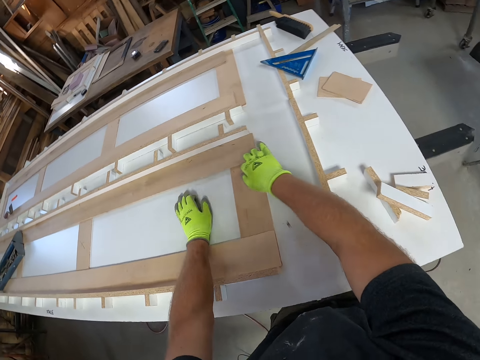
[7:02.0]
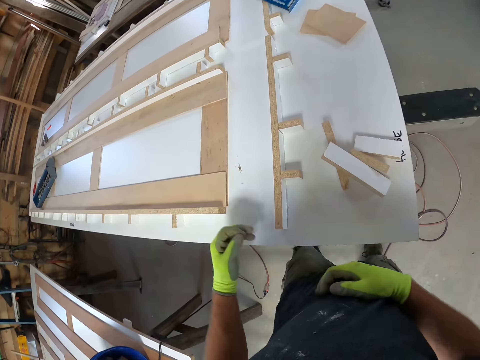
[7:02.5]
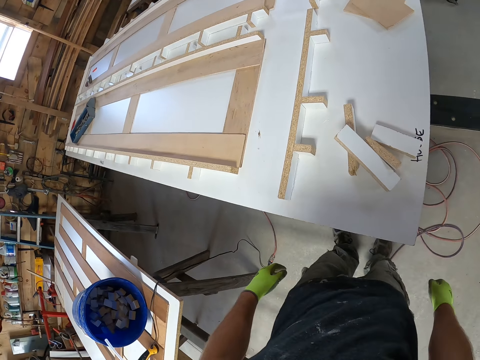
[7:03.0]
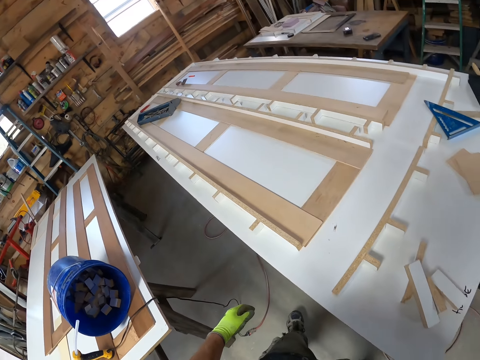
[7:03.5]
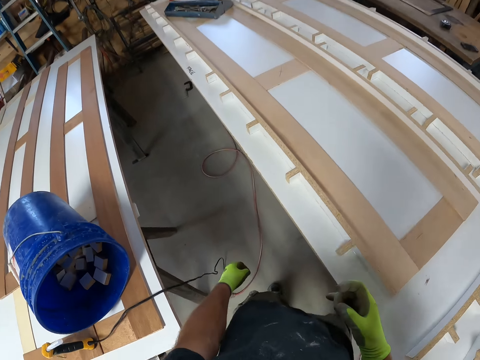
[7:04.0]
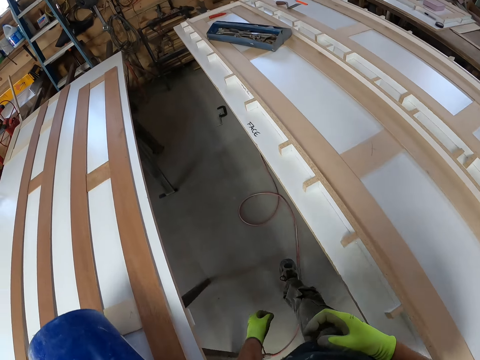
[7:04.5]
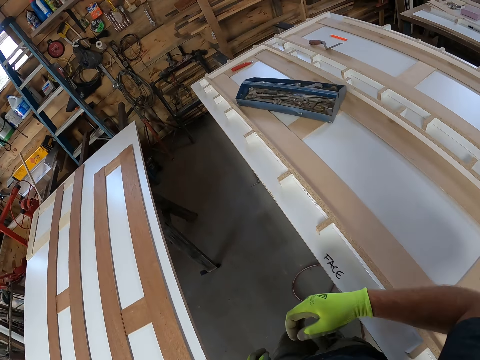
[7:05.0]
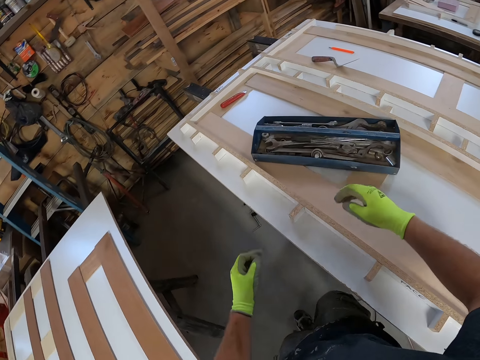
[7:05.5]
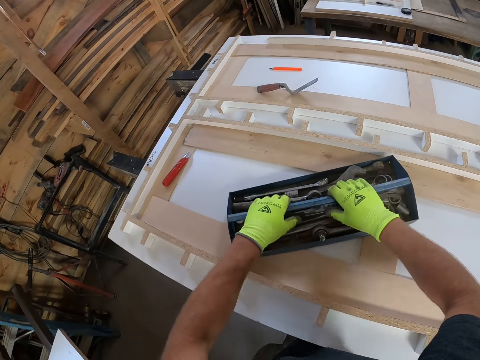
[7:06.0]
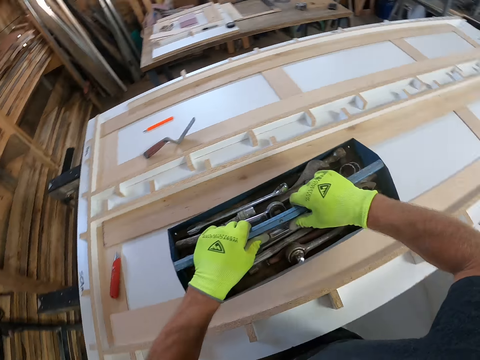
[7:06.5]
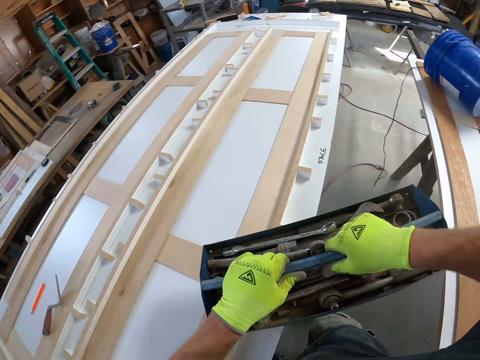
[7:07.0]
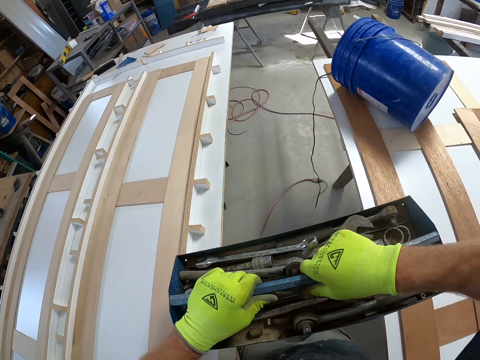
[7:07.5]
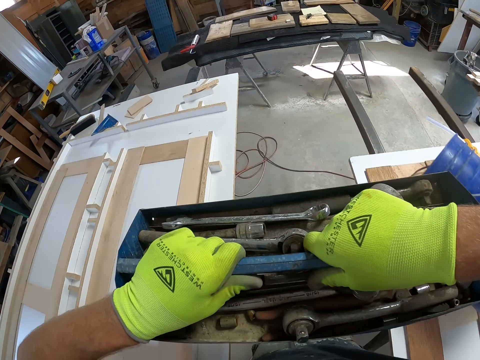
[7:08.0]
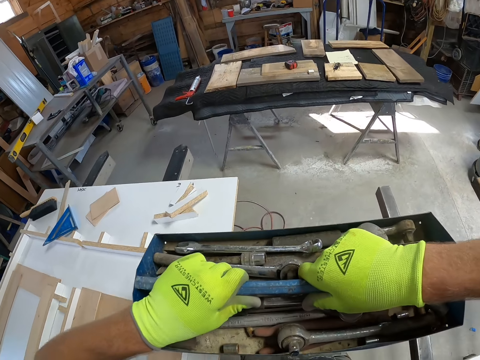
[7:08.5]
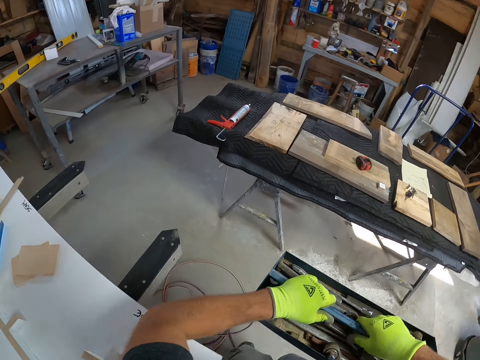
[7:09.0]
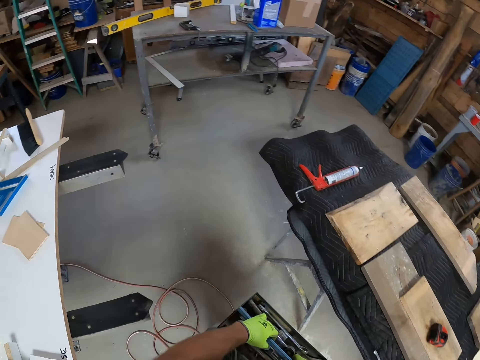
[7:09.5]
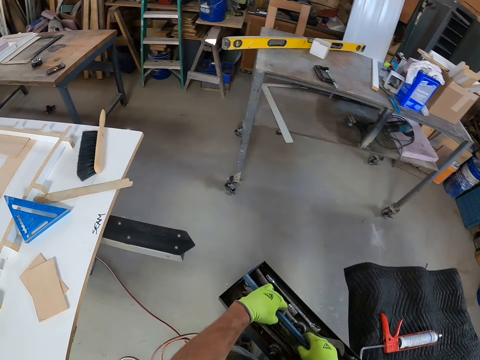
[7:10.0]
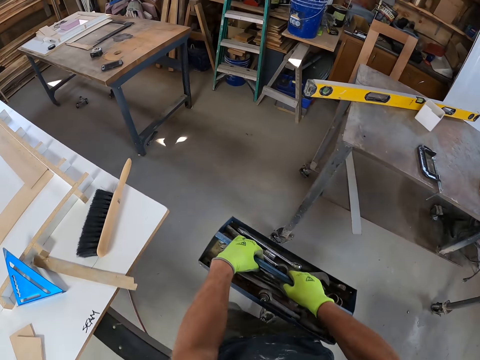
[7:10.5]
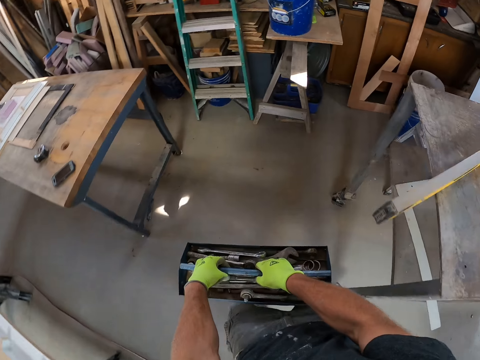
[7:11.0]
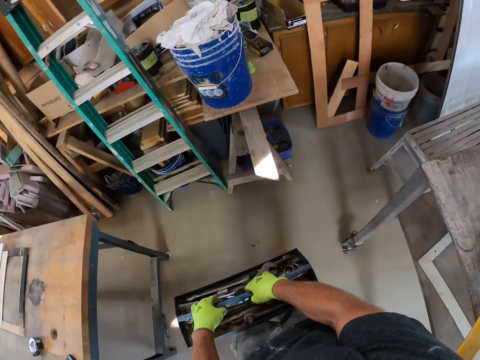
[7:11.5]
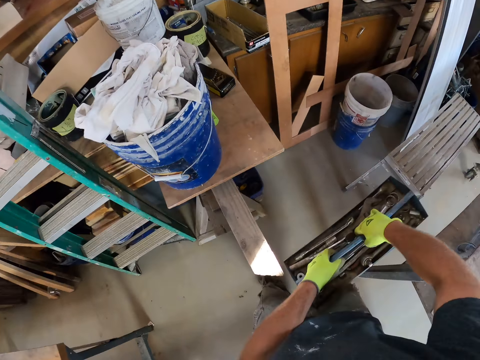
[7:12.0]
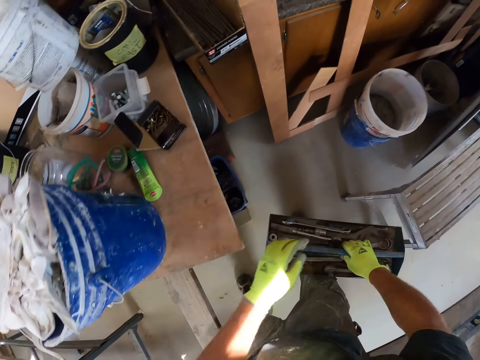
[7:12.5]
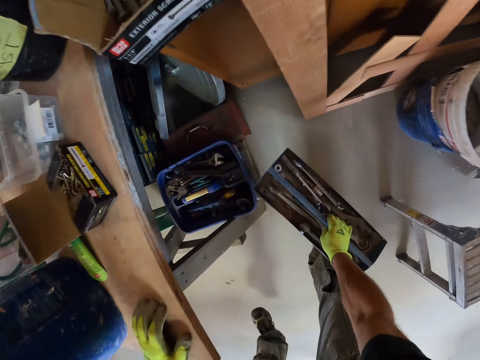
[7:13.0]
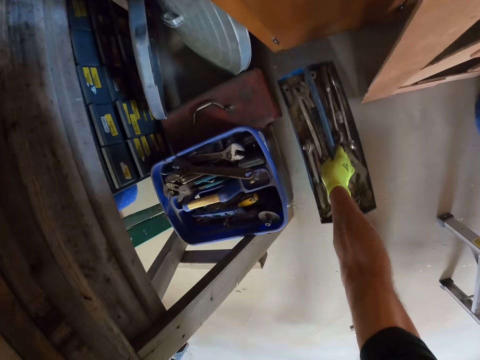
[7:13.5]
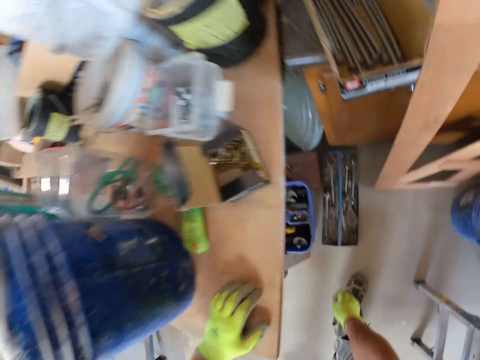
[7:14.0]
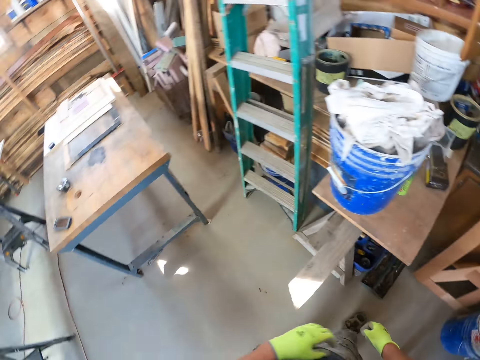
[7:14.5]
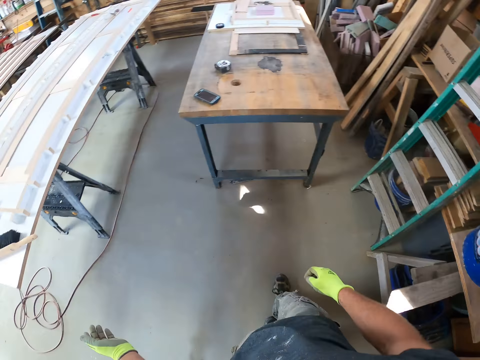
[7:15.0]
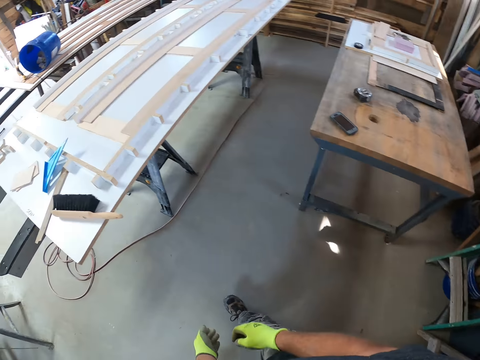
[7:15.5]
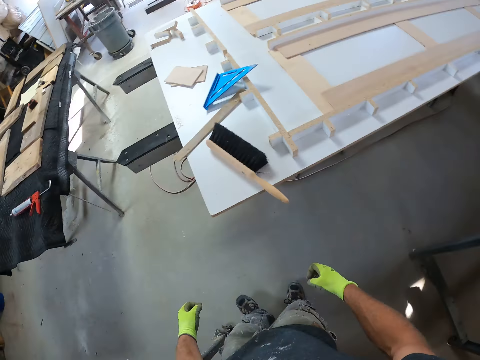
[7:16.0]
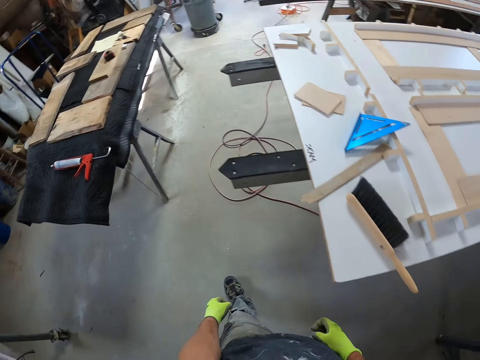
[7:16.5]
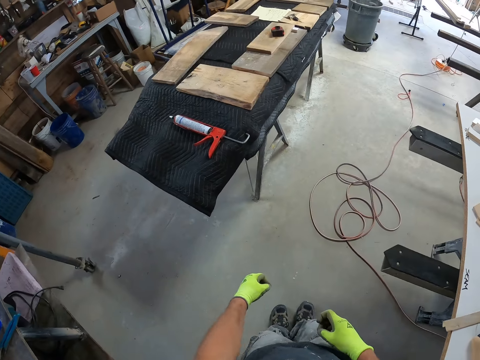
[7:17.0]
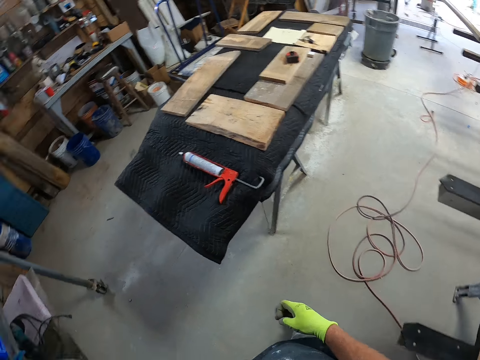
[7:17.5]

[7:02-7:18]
The camera wearer takes his hands off the board. He moves. He walks. He carries a tool box from the board structure. He walks. He holds the worktop. He drops the tool box on the floor. He walks.

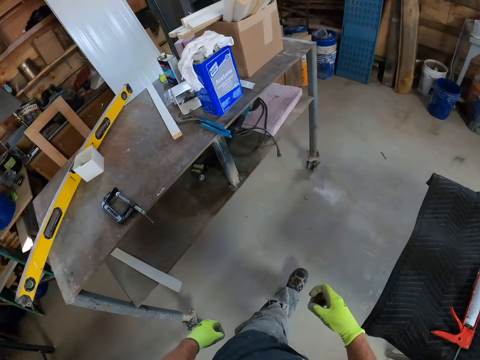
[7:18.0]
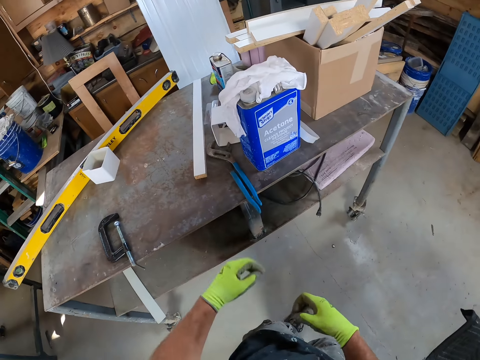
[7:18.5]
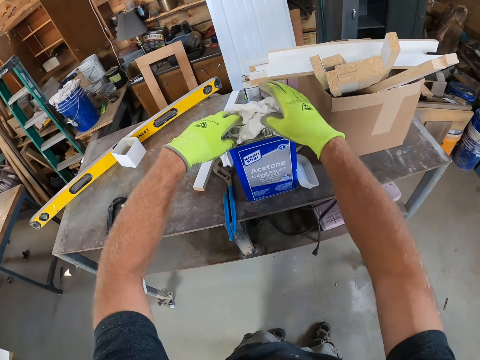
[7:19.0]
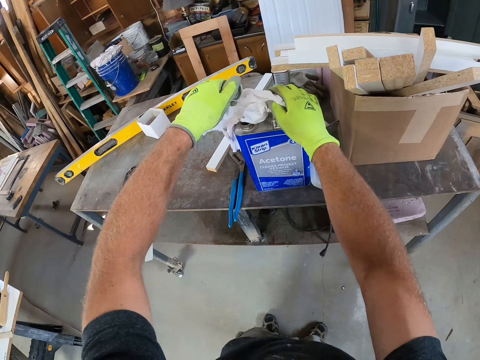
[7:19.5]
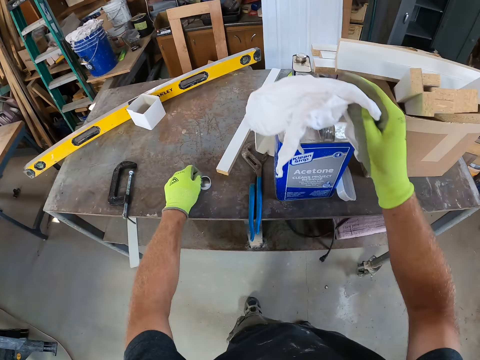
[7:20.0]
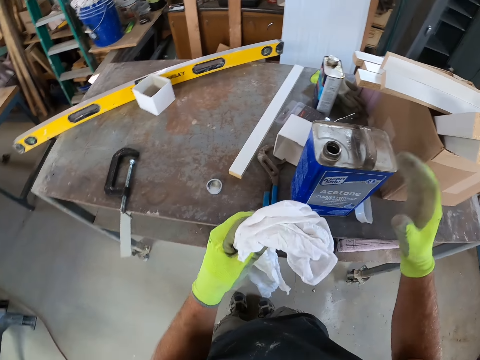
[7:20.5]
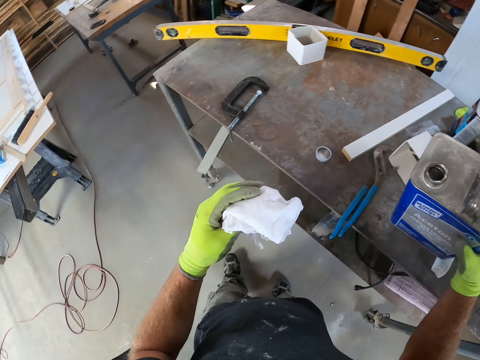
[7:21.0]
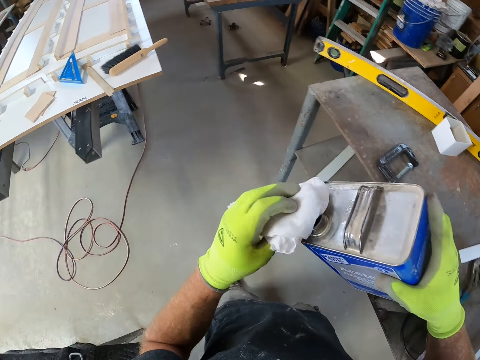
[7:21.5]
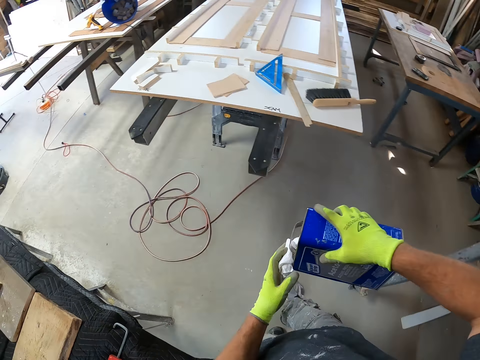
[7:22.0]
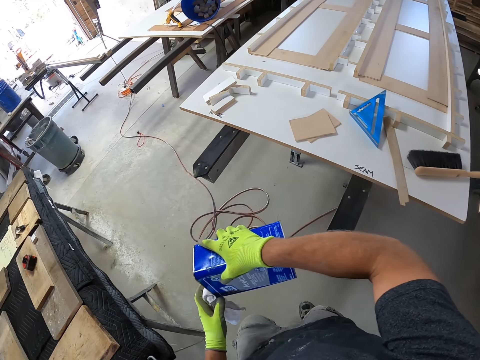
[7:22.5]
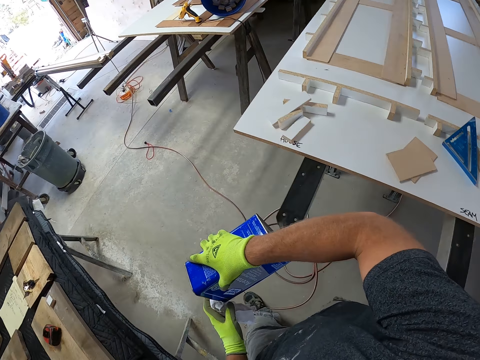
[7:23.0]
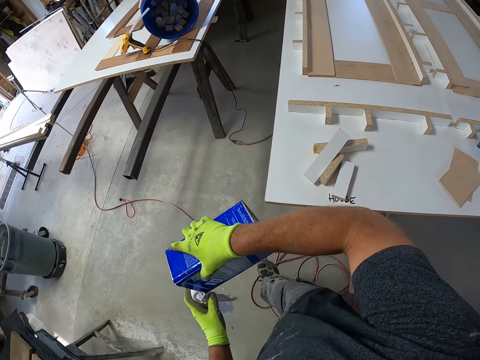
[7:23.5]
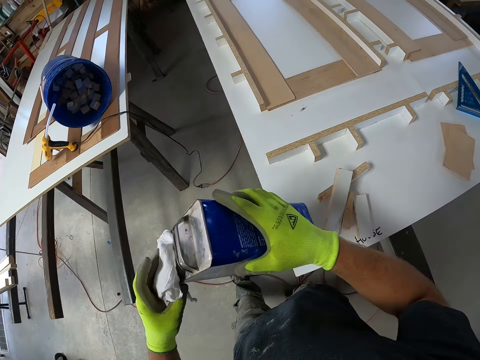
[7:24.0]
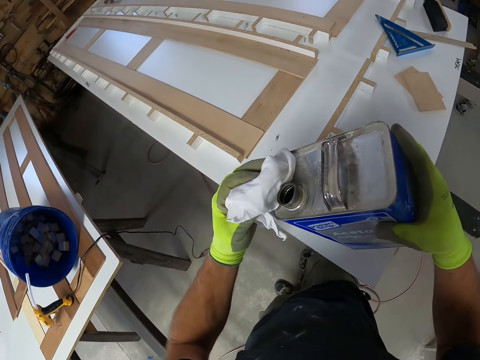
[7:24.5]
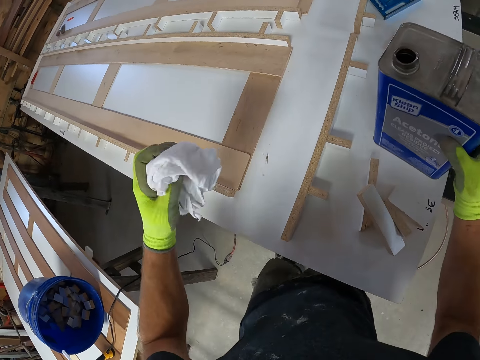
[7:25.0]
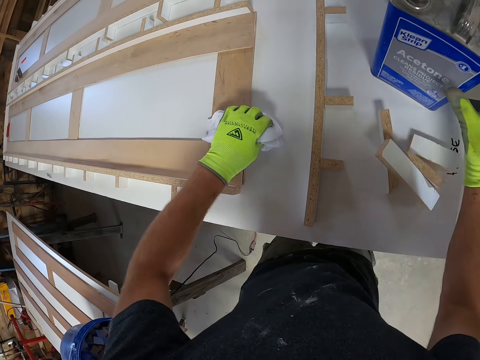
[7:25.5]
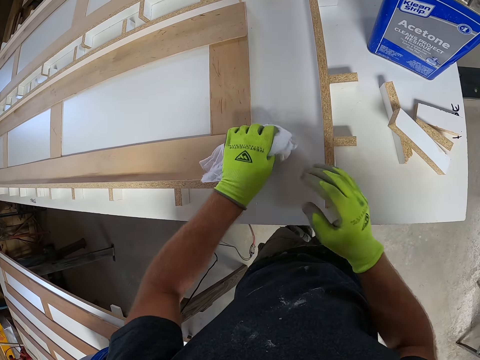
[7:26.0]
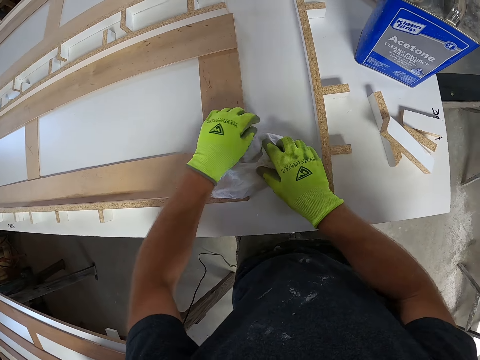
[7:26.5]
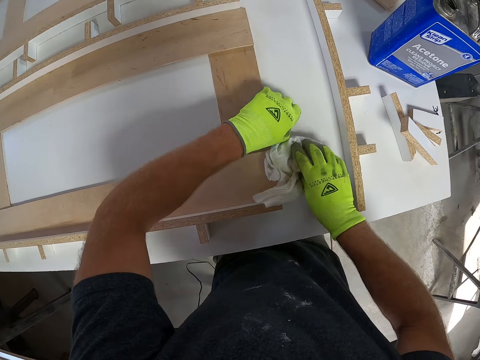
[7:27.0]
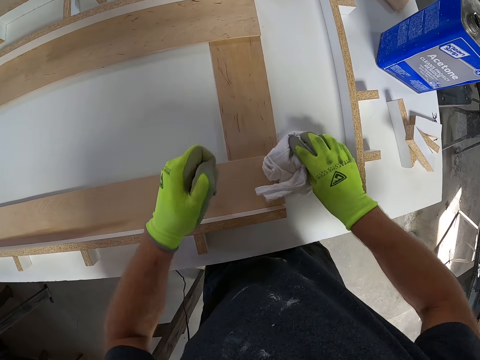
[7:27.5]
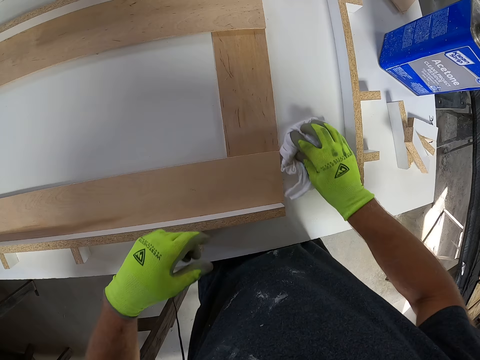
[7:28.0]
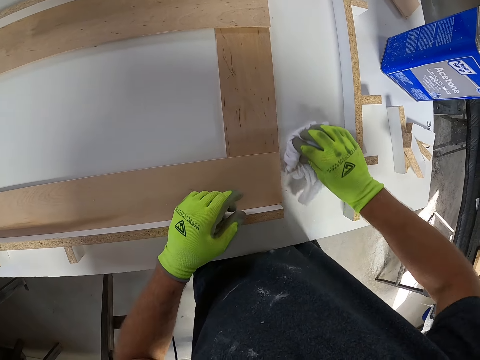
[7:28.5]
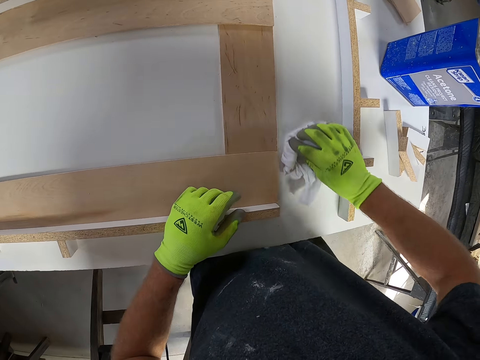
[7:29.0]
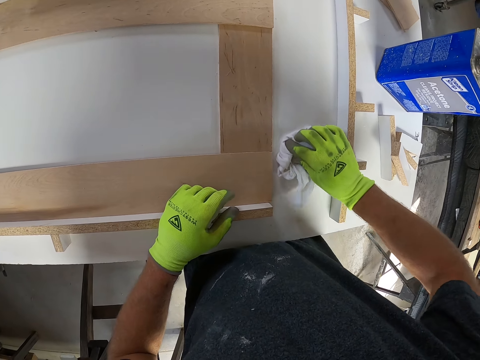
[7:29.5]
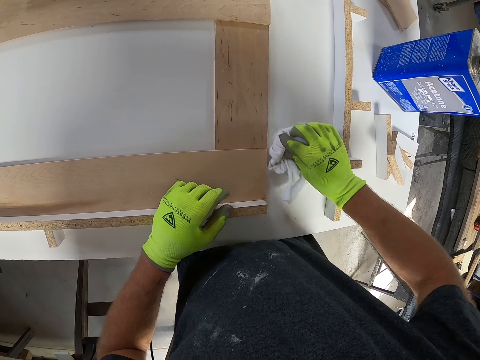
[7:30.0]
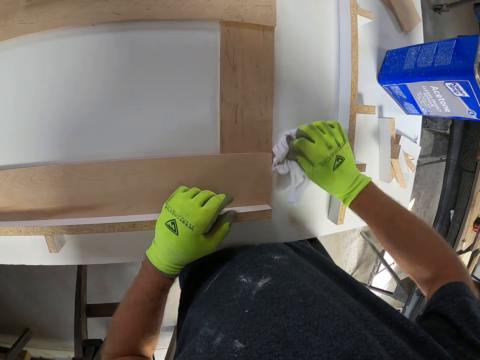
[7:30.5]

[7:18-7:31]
The camera wearer holds an acetone can. They open the acetone can. They lift a piece of cloth. They put the can cap on the worktop. They exchange the piece of cloth to the other hand. They pick up the can from a table. They pour acetone on the cloth. They walk. They put the acetone can on the worktop. They rub the worktop with the cloth. They pick something. They throw something on the floor. They rest a hand on the wood.
